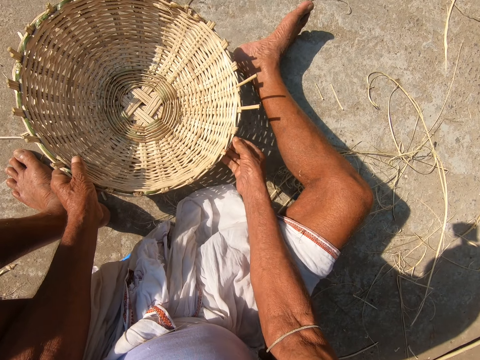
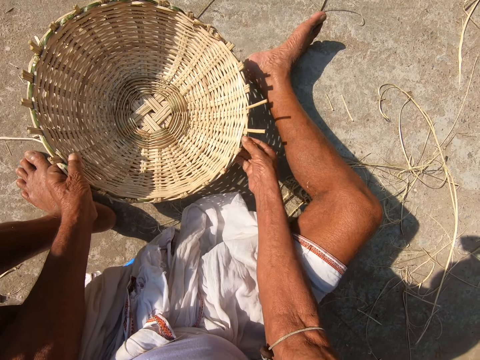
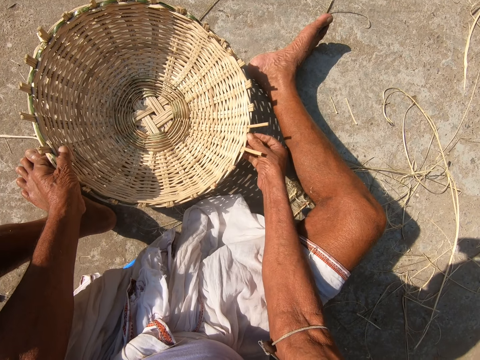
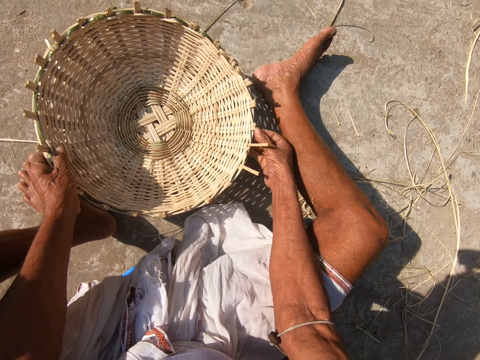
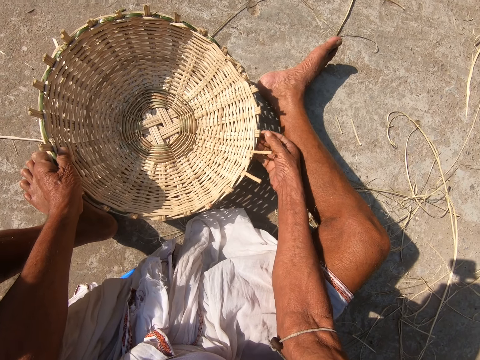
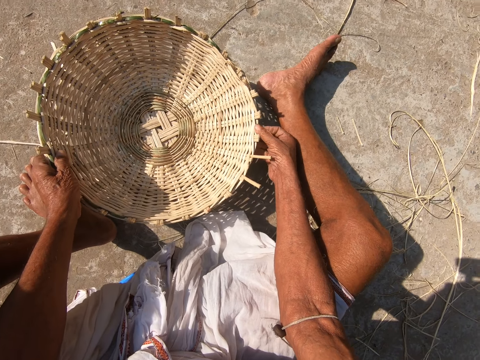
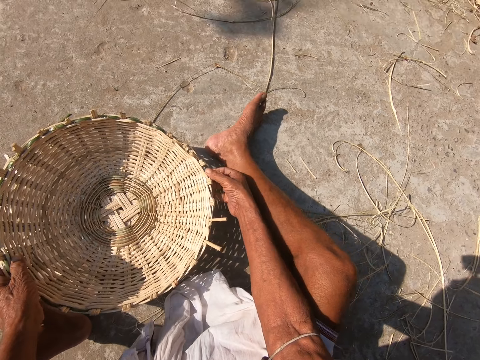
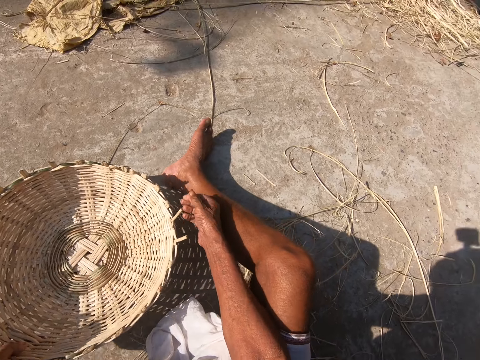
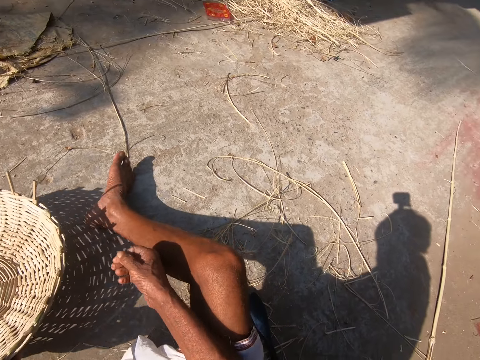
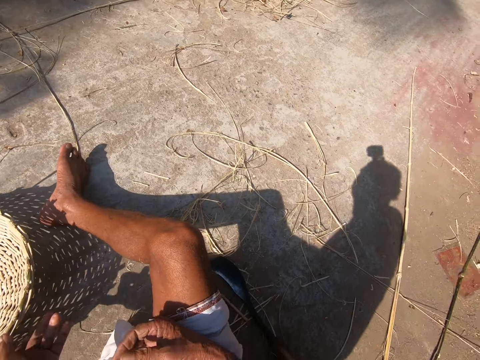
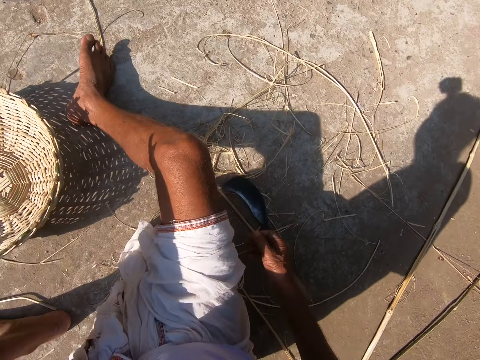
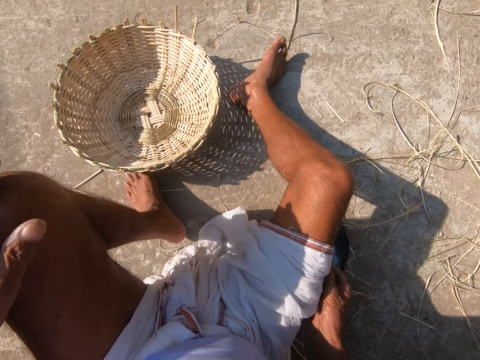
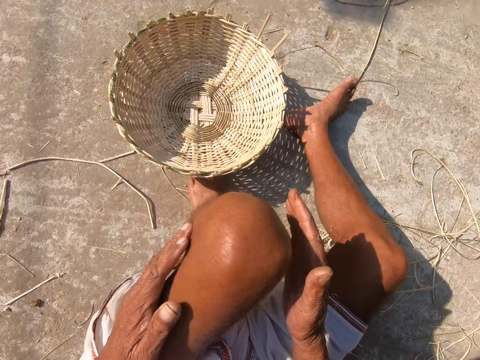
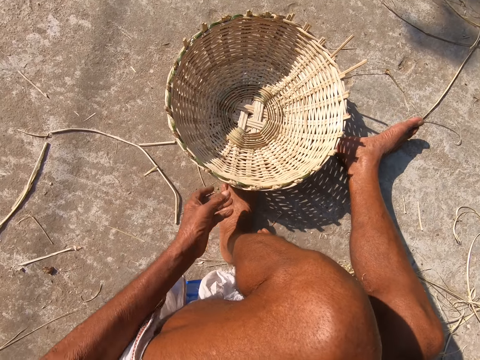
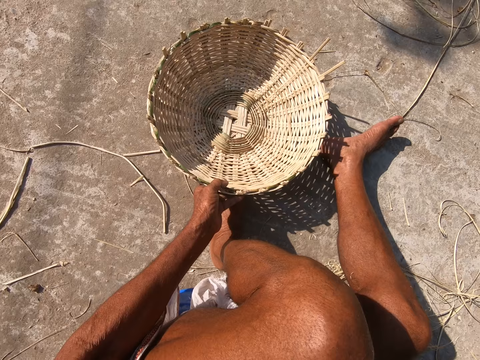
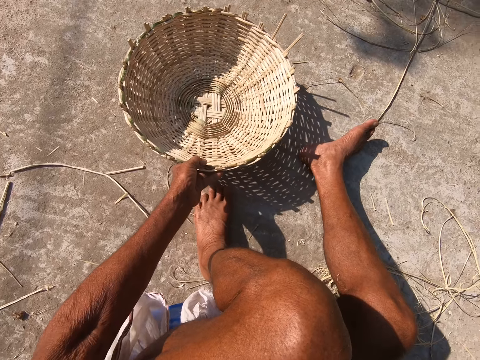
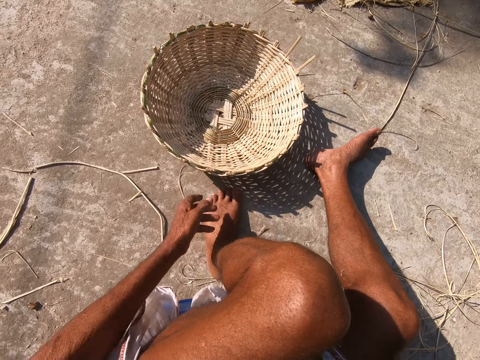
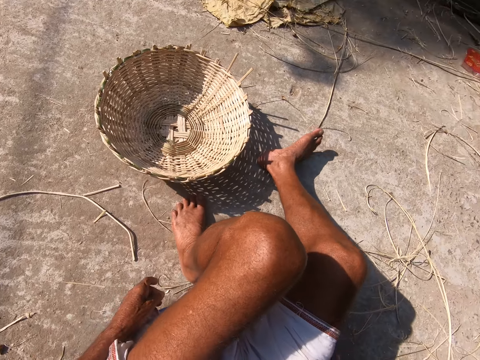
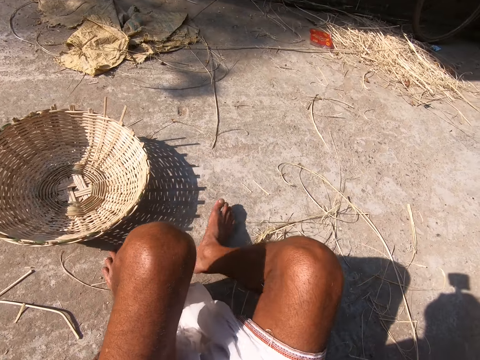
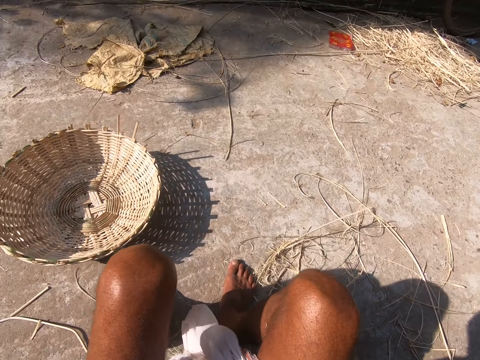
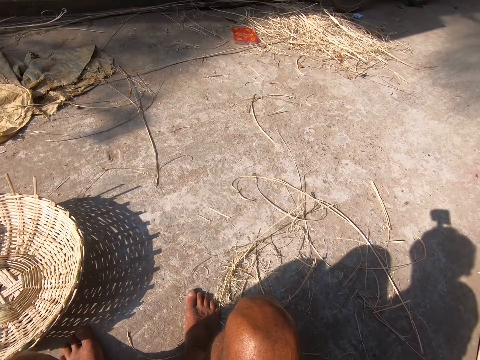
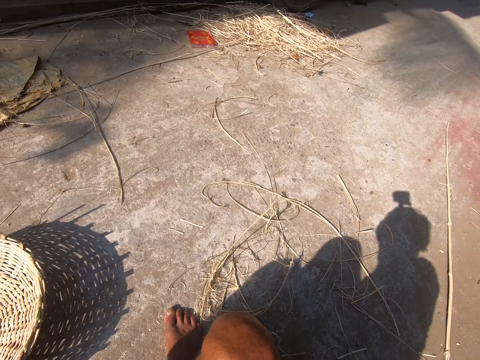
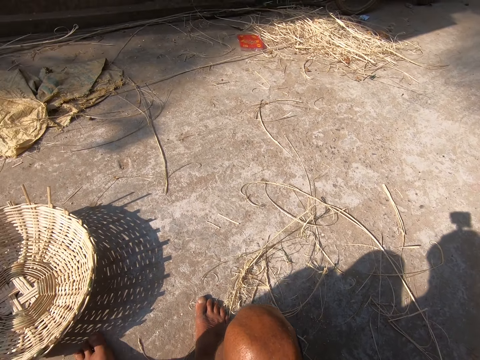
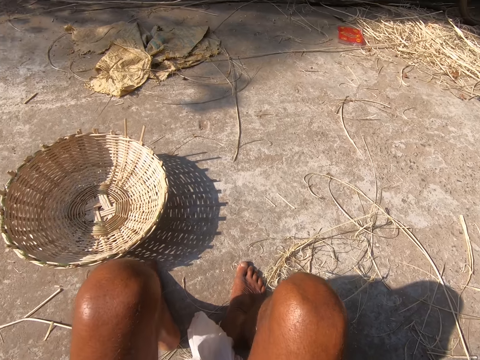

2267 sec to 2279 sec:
The camera wearer moves the basket.

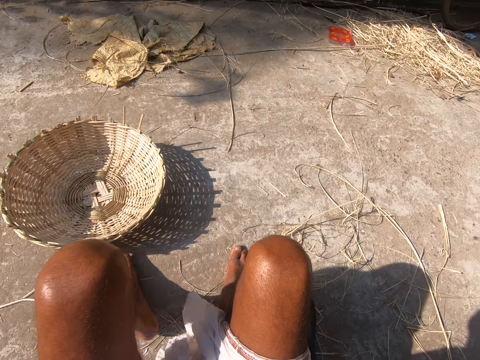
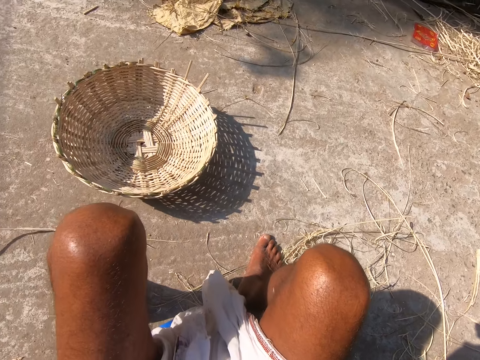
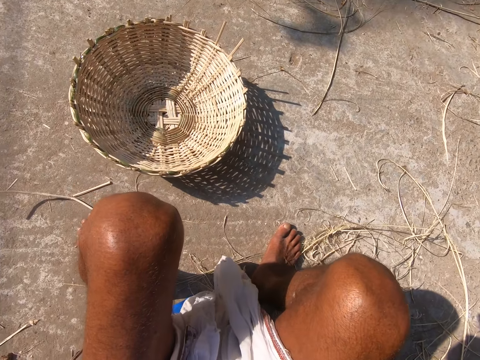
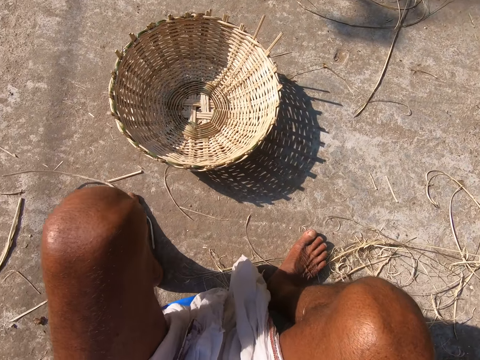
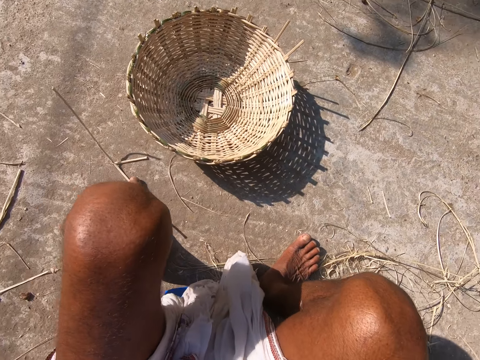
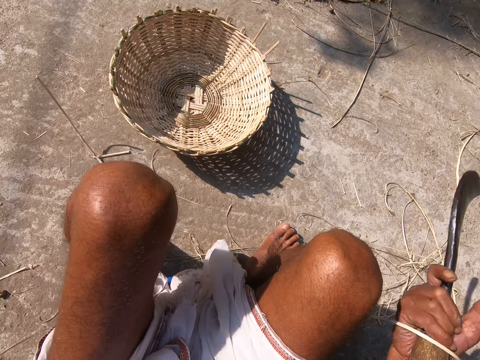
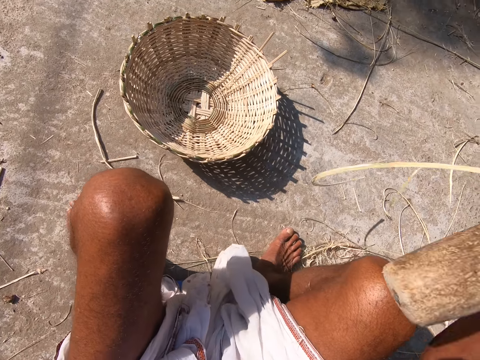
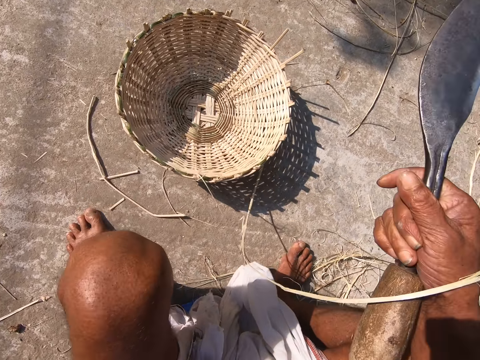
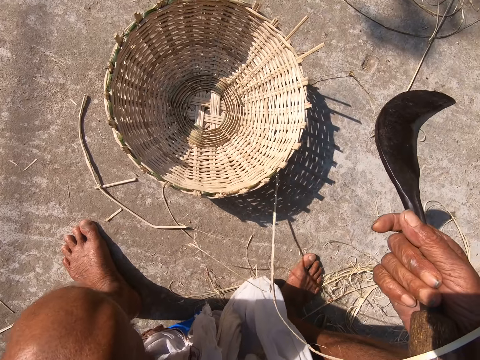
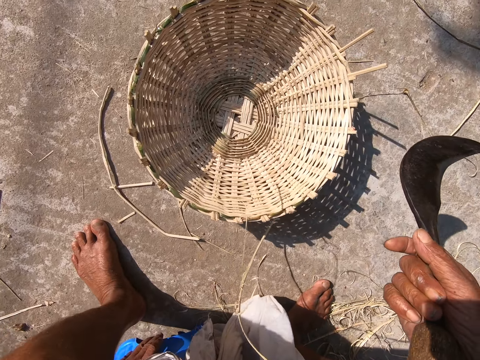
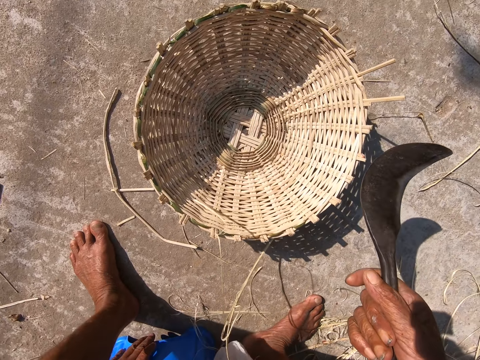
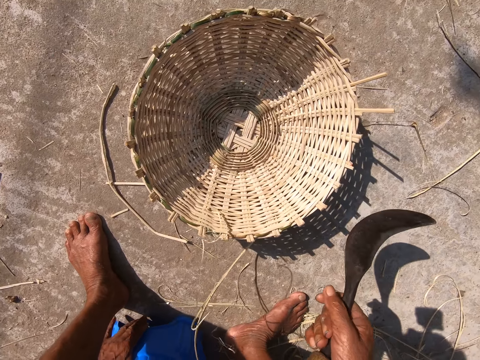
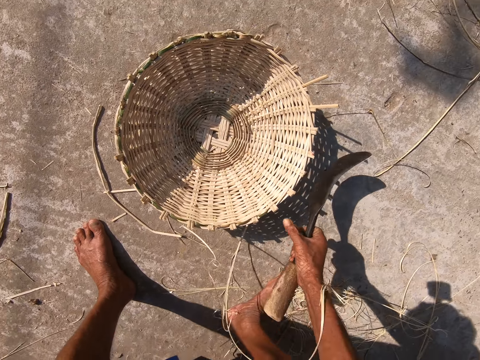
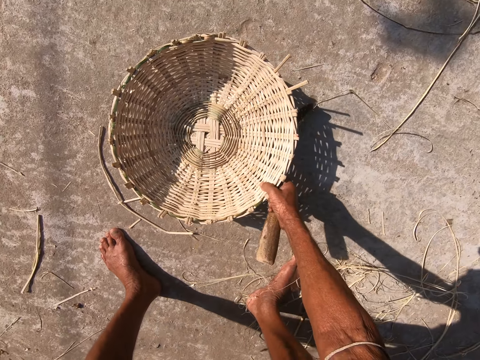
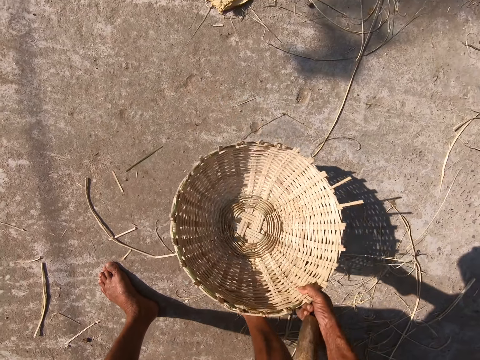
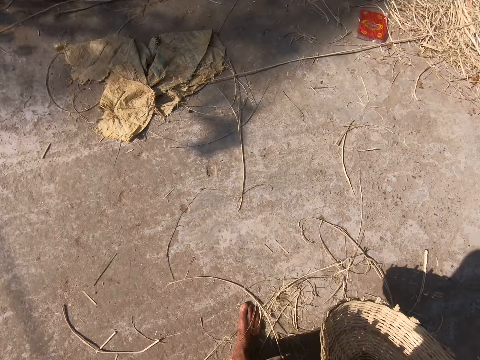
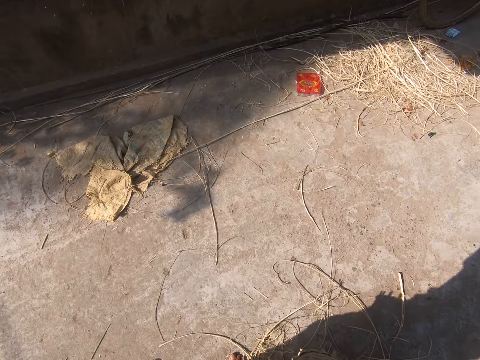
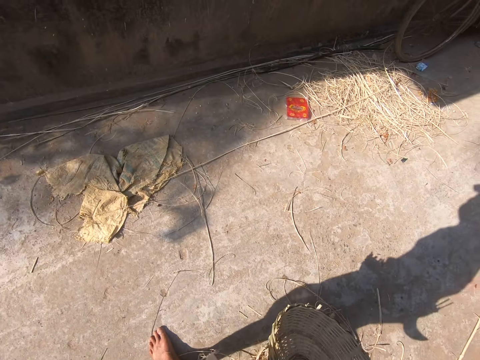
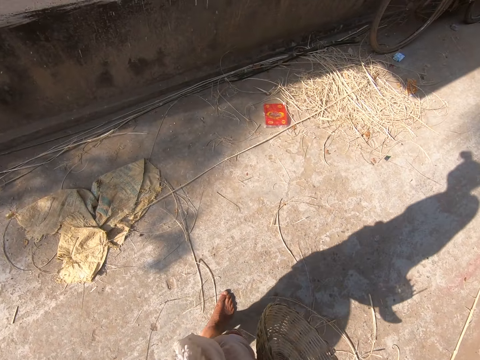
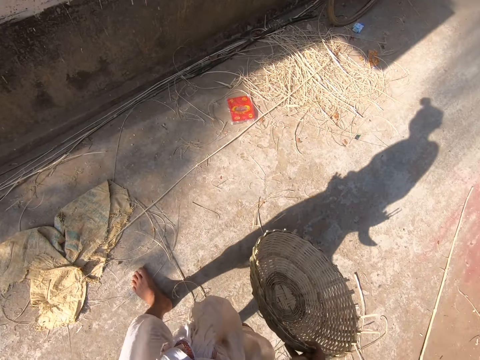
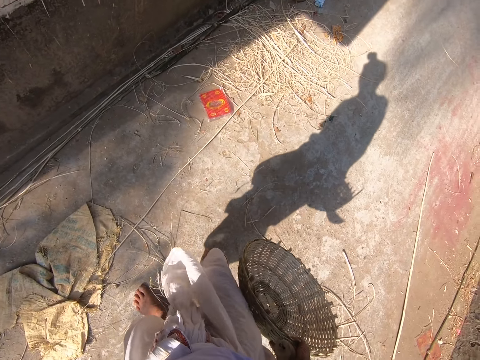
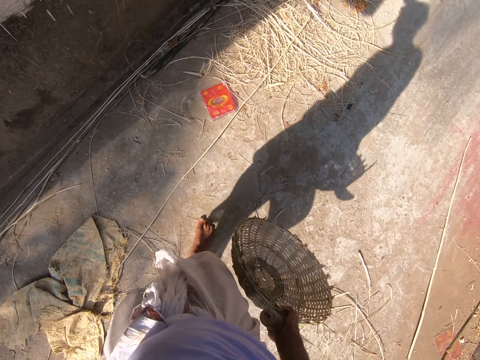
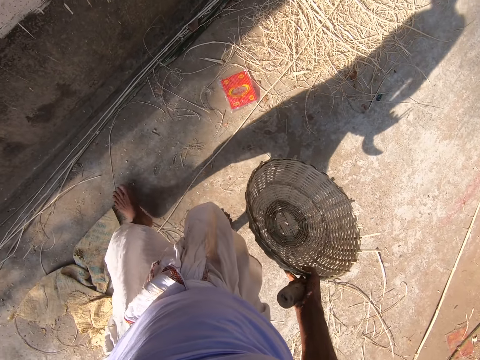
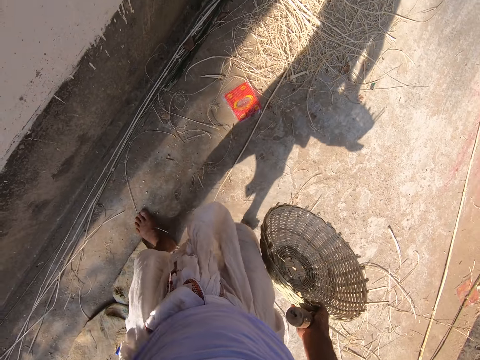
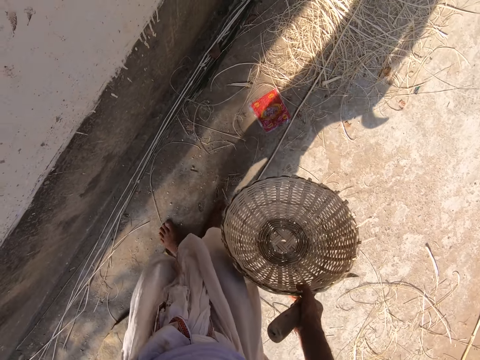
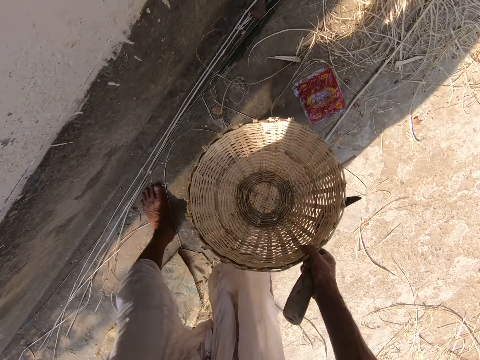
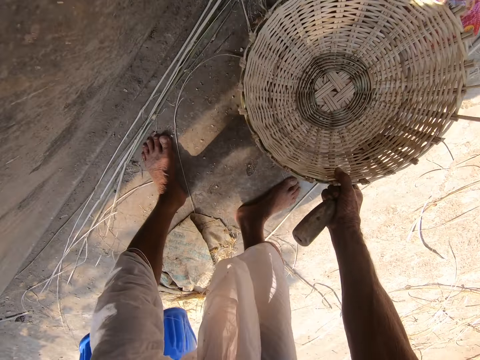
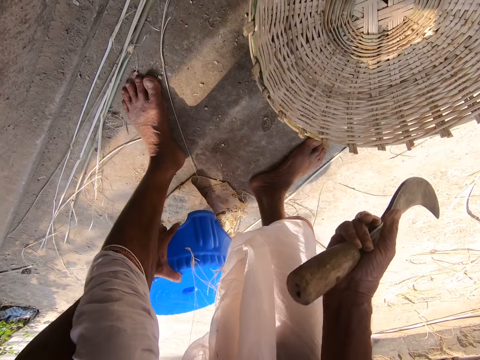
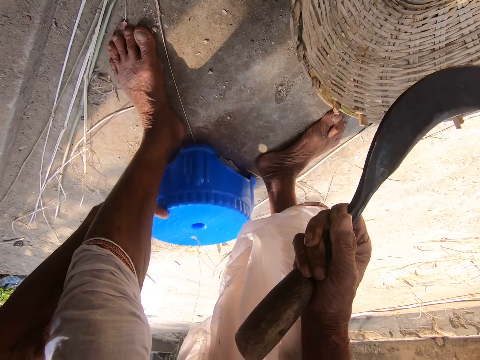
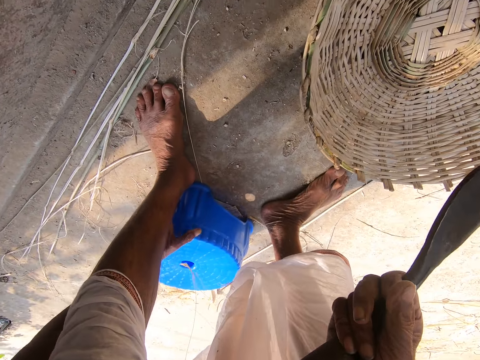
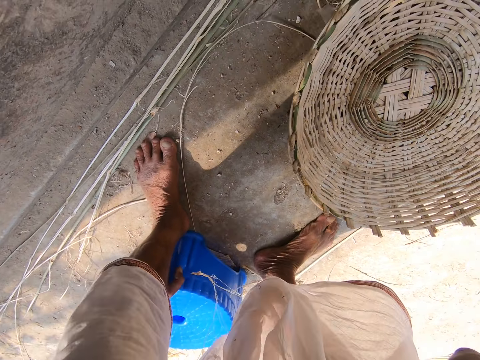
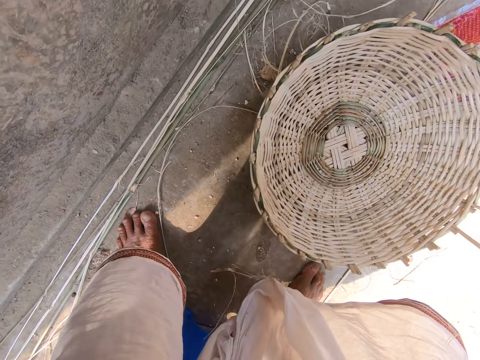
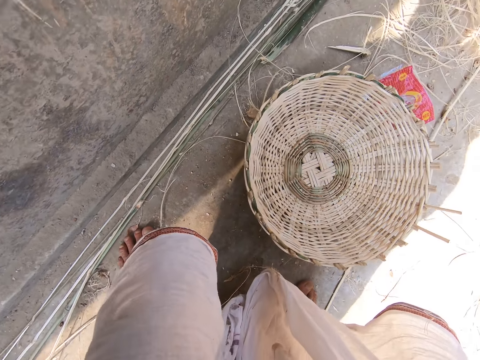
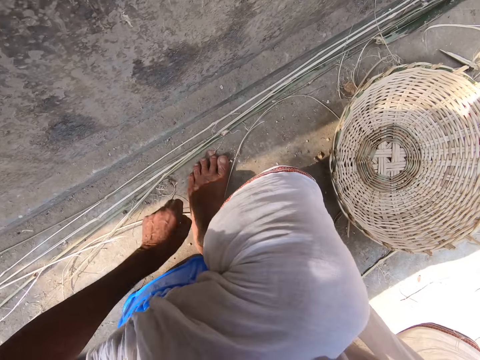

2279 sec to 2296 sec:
The camera wearer picks up the hand sickle from the floor with his right hand. He stands up from a stool. He picks up the stool. He picks up the basket with his right hand. He walks. He drops the basket on the floor. He puts the stool on the floor. He sits on the stool.
